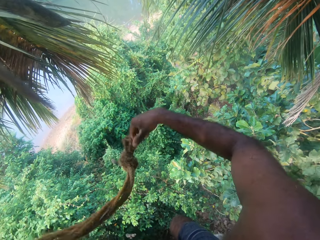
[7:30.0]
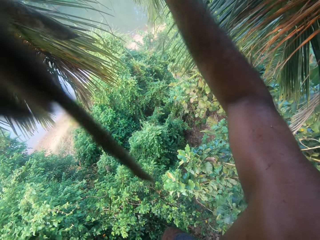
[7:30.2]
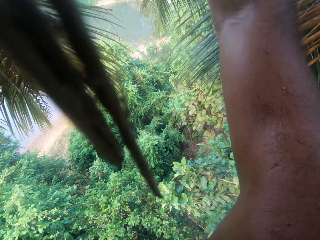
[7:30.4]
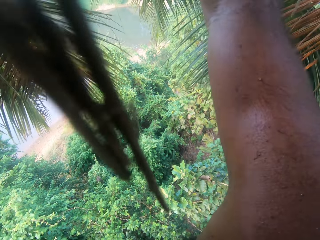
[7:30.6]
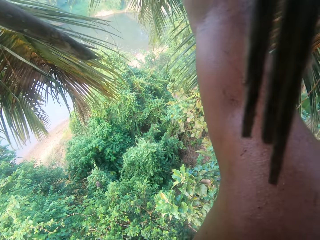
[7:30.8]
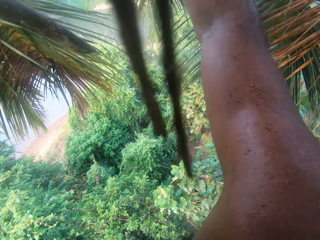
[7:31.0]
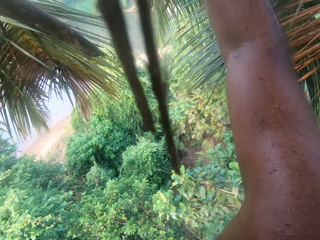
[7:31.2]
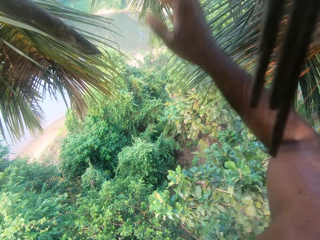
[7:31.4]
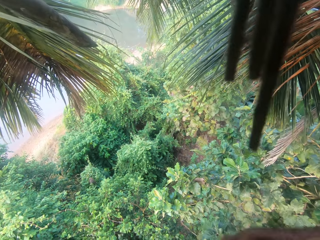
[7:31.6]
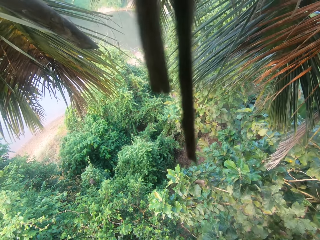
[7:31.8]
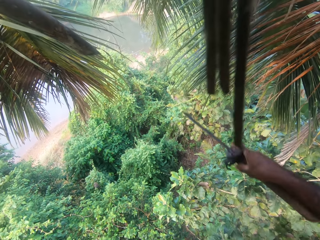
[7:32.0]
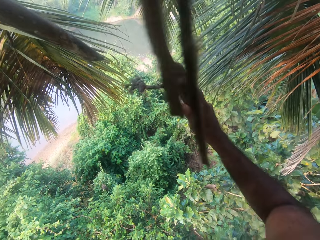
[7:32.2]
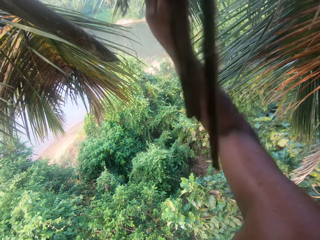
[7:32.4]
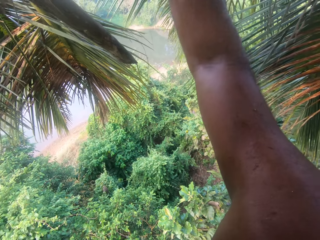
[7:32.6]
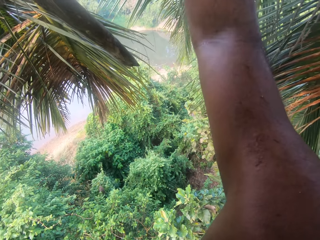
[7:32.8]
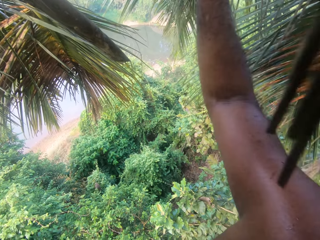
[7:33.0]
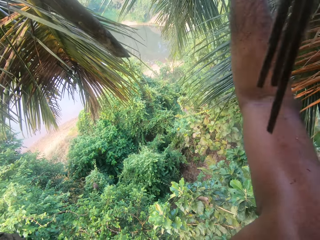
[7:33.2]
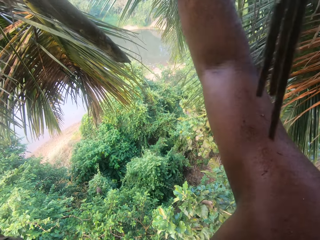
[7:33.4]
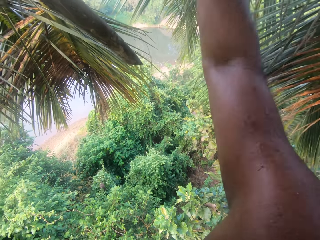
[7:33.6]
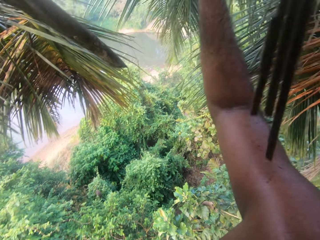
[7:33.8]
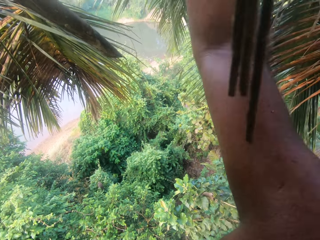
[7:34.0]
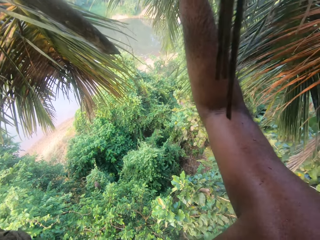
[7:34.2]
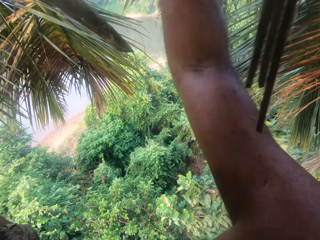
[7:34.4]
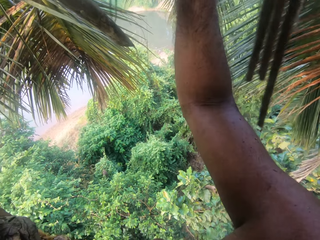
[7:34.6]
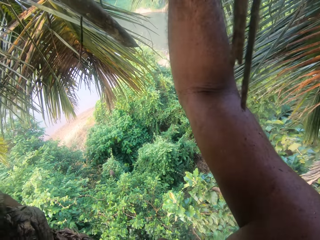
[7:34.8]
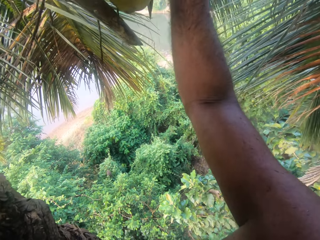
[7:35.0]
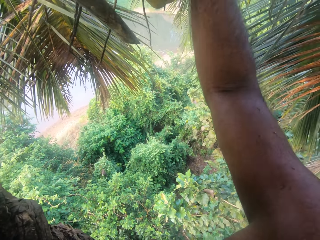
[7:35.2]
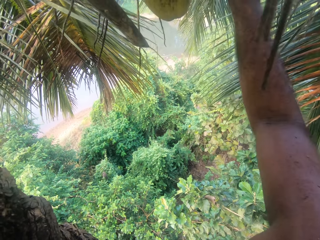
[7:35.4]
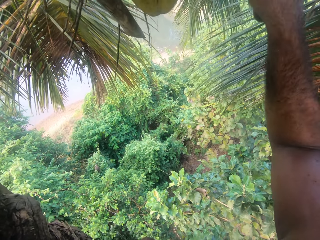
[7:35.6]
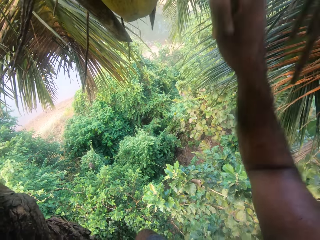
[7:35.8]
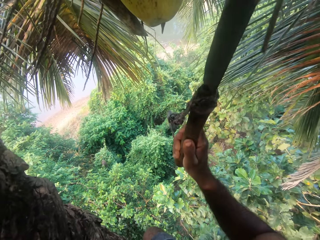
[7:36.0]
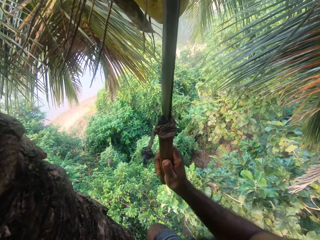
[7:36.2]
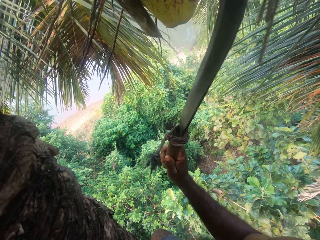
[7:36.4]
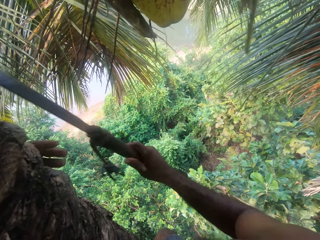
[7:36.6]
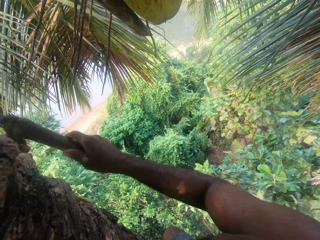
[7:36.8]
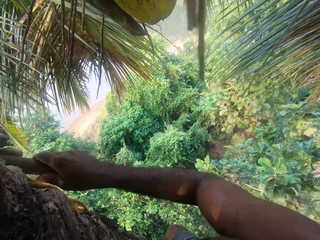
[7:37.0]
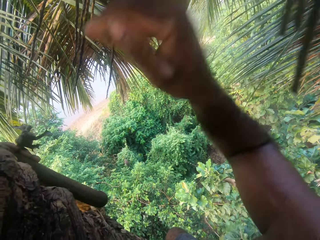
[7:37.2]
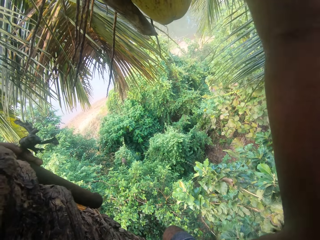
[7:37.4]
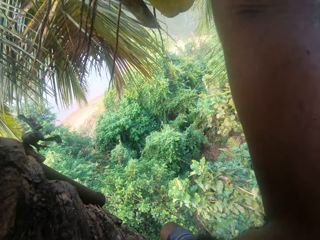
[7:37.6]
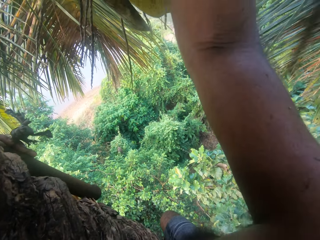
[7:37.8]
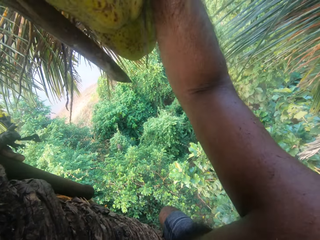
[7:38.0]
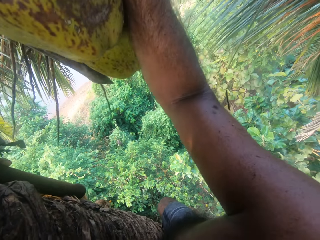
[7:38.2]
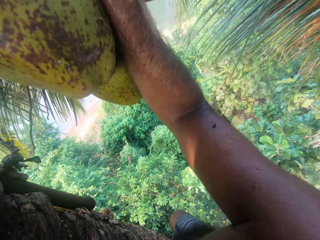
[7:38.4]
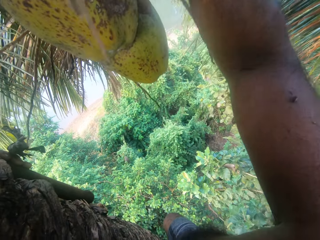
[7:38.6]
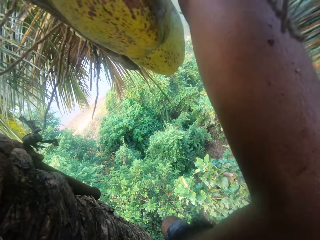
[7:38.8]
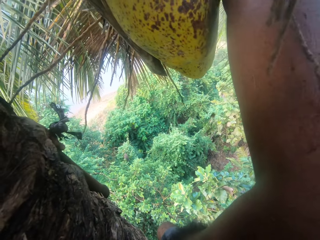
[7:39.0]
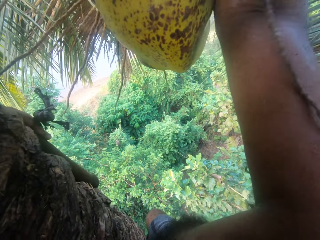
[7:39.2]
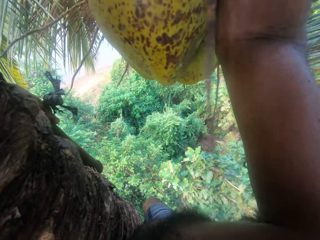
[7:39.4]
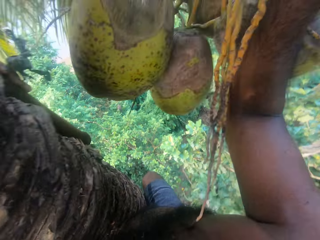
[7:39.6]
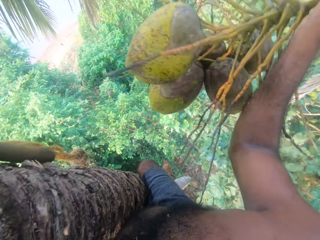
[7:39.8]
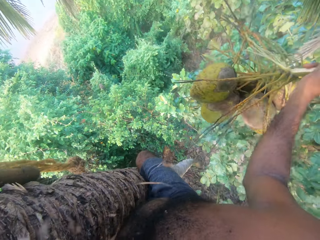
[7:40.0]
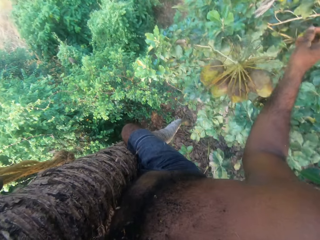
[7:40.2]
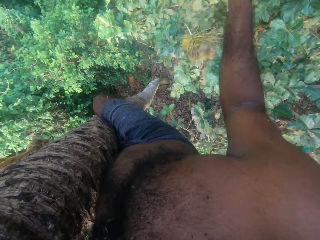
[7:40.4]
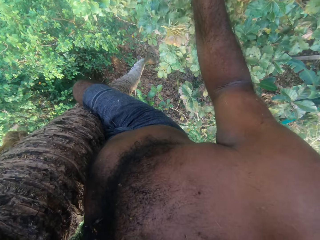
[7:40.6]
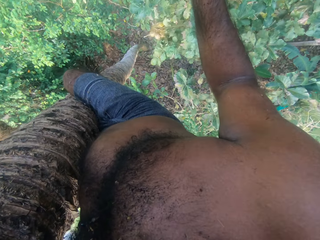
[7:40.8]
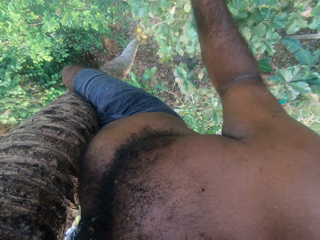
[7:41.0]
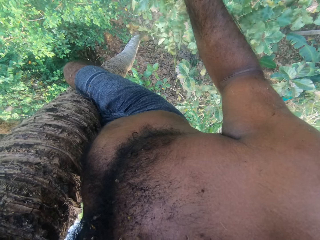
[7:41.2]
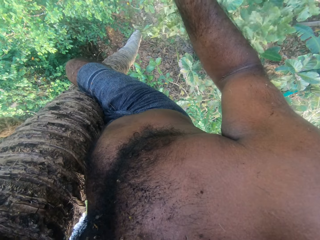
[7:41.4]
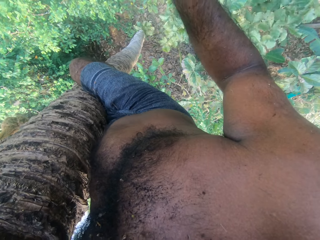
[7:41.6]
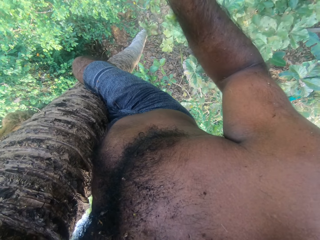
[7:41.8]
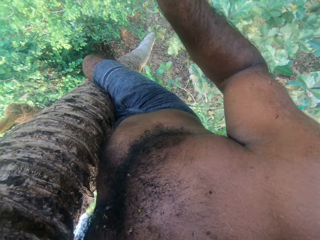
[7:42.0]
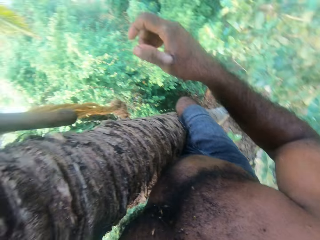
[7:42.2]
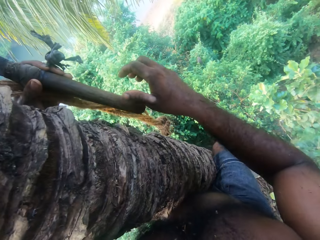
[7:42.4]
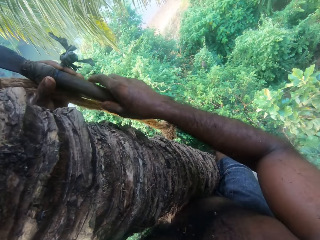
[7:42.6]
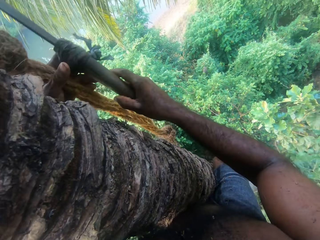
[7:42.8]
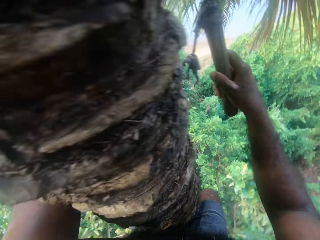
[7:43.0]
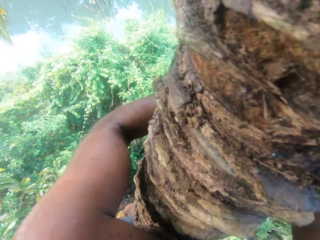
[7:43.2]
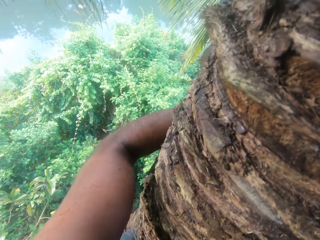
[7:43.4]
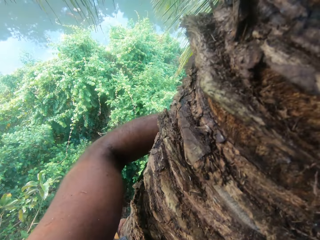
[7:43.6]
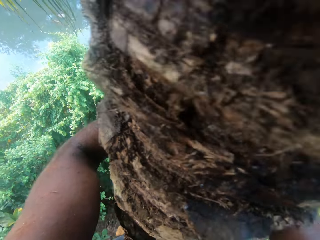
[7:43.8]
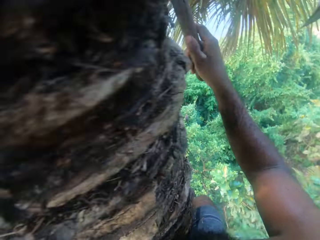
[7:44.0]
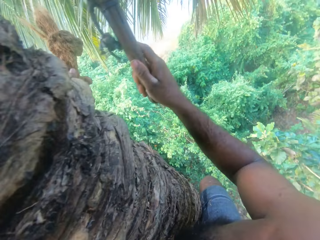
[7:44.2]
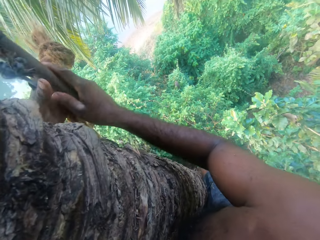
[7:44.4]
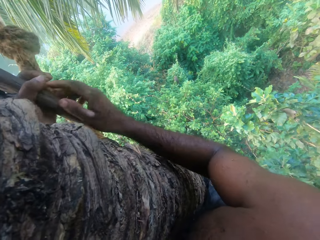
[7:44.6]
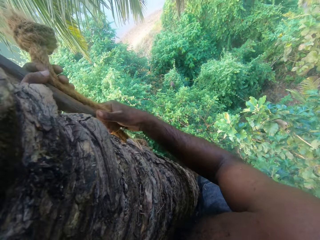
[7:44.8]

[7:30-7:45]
The camera wearer pulls the dried leaves. He takes out the sickle machete. He cuts the coconuts with the sickle. He cuts the palm leaves. He shifts the sickle machete to the left hand. He plucks the coconut fruit from the tree. He drops the coconut fruit. He adjusts the sickle machete in his hands.

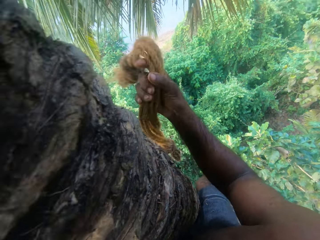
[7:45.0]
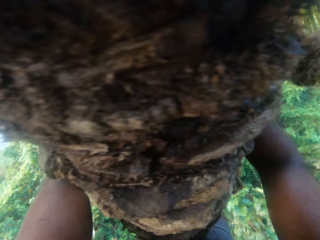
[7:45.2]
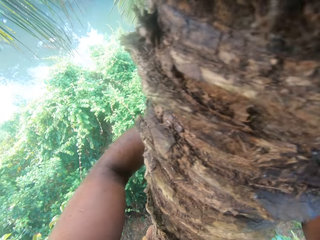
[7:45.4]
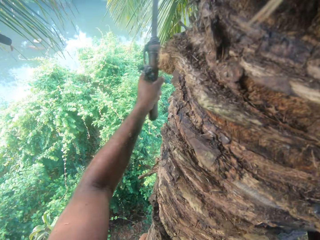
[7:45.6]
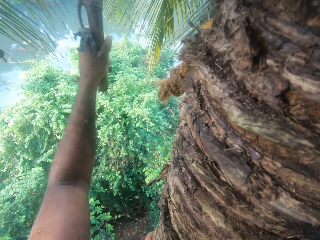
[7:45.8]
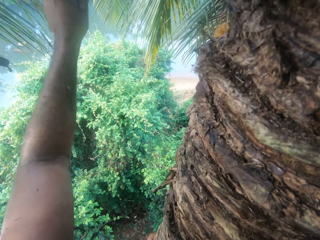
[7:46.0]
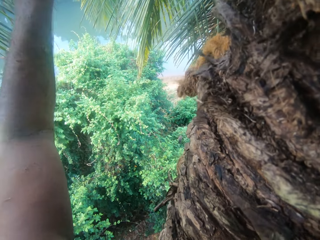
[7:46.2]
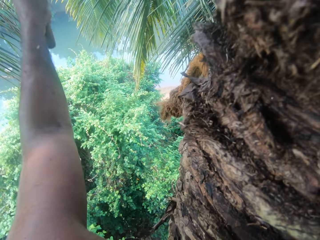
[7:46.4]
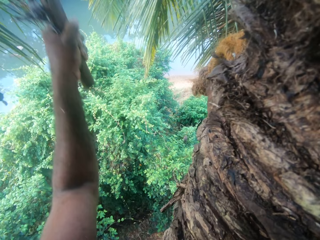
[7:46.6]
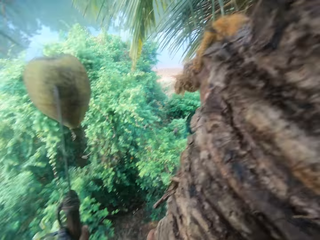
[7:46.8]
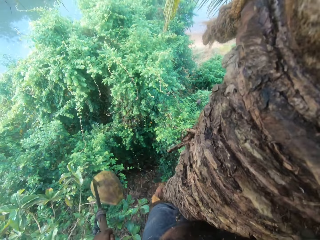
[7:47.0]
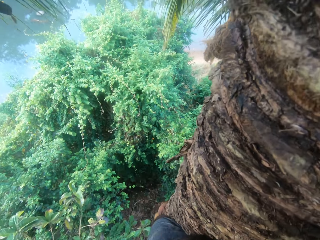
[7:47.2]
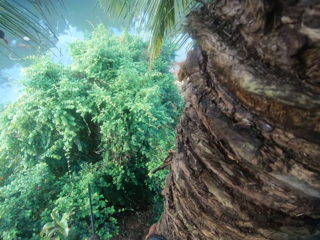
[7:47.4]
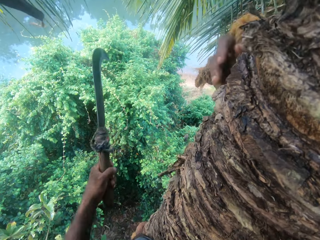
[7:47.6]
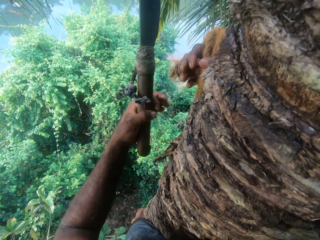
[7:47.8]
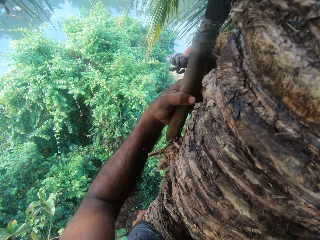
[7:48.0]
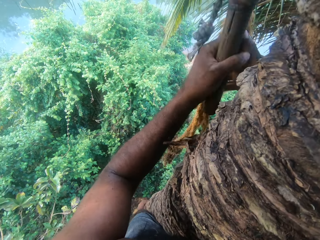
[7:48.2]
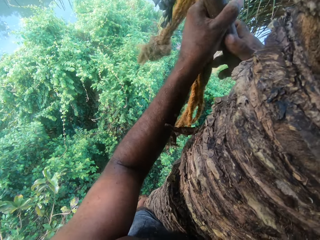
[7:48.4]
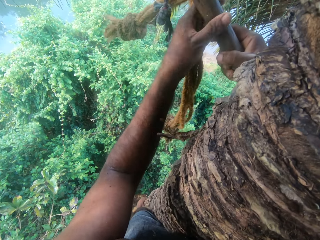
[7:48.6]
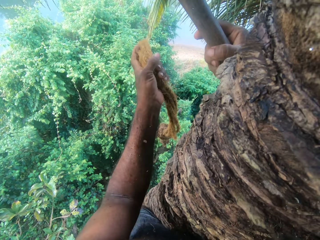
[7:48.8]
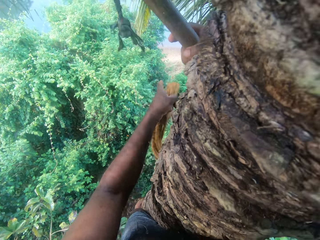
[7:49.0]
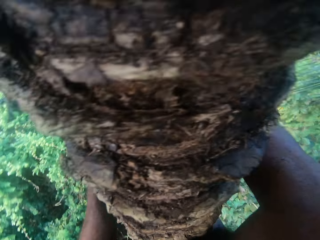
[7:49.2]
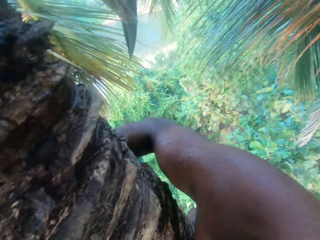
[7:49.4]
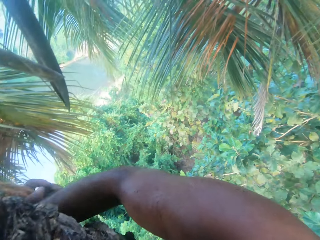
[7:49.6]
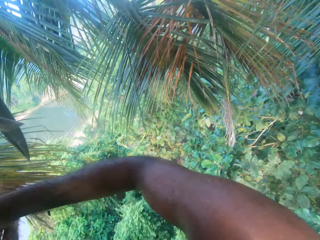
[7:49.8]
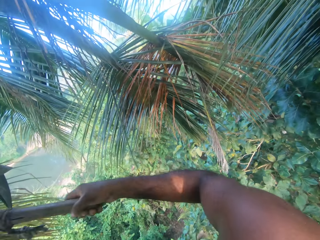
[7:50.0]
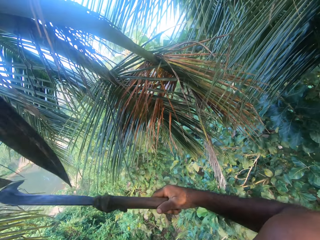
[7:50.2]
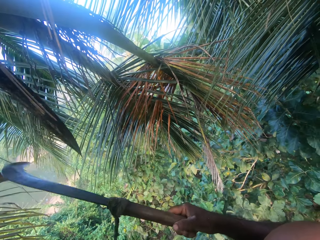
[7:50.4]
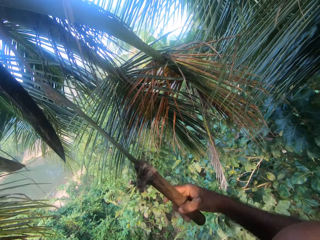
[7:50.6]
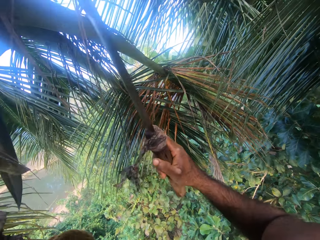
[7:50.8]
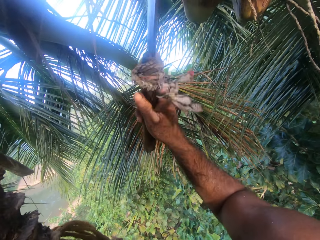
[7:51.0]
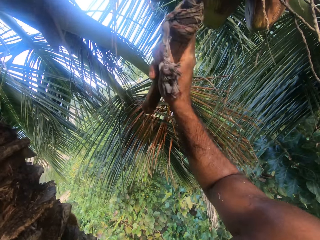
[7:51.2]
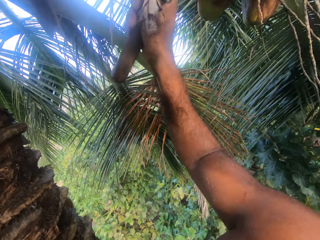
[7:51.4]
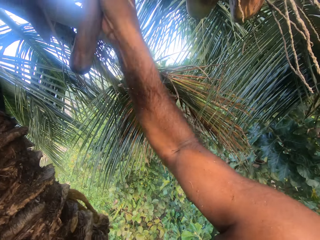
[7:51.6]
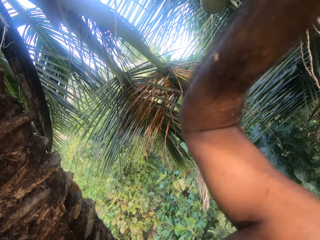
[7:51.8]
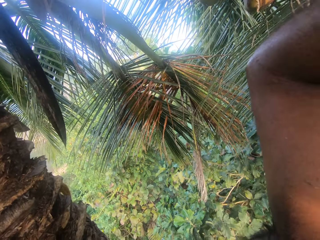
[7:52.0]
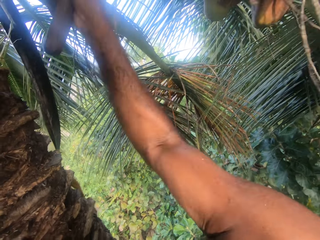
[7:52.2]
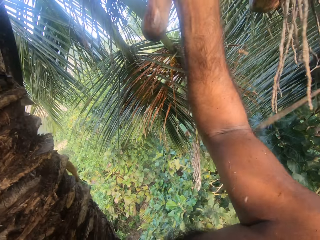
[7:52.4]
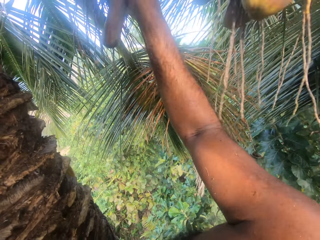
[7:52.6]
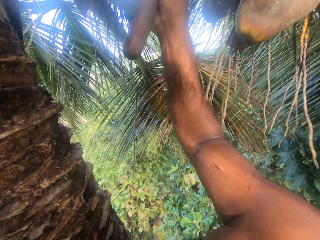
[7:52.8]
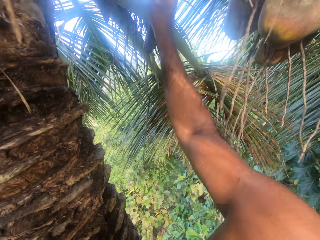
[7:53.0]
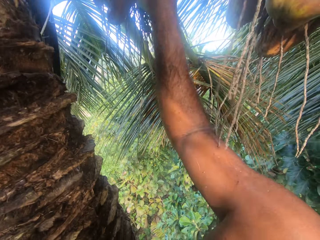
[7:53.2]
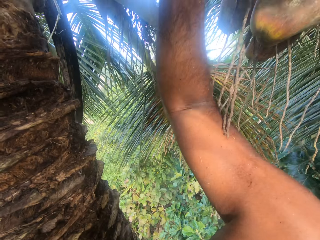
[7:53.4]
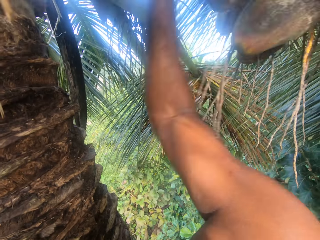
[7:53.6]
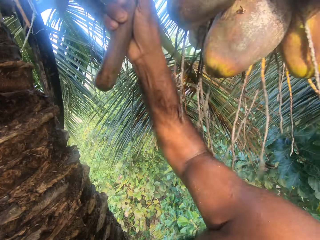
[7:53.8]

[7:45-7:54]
The camera wearer cuts the coconuts with the sickle. He adjusts the sickle machete in his hands. He exchanges the sickle to the right hand. He cuts the coconuts with the sickle.
